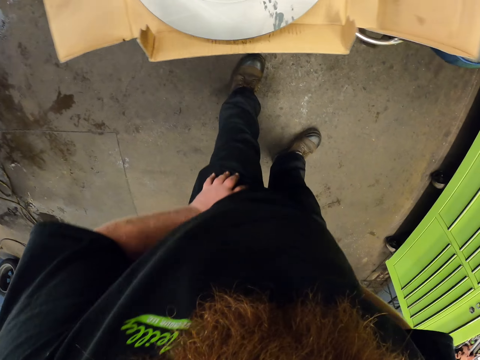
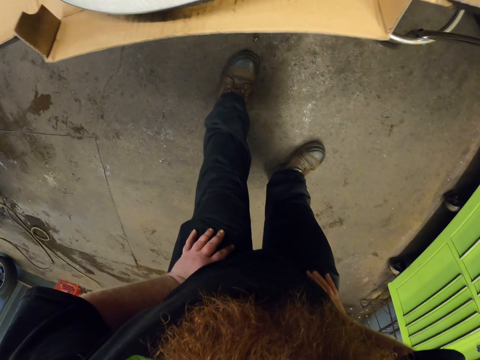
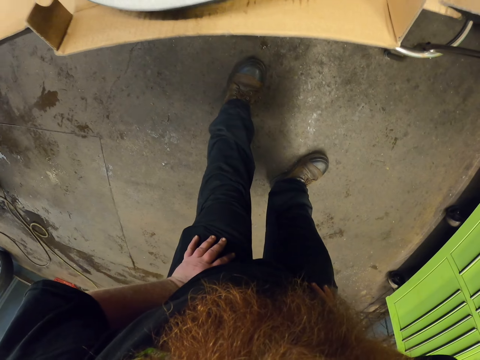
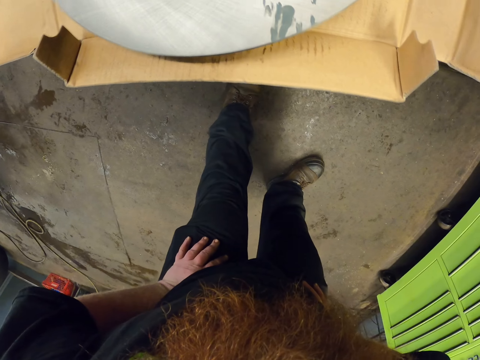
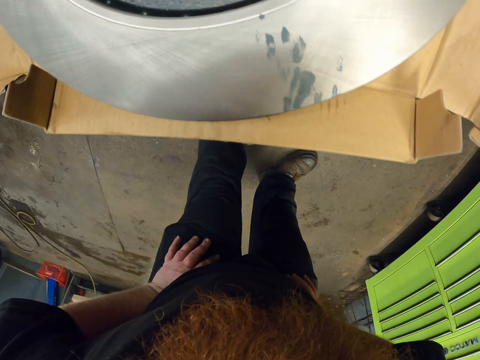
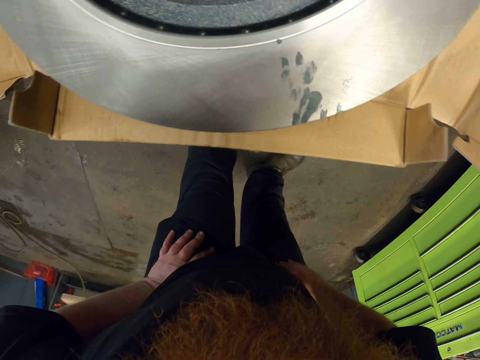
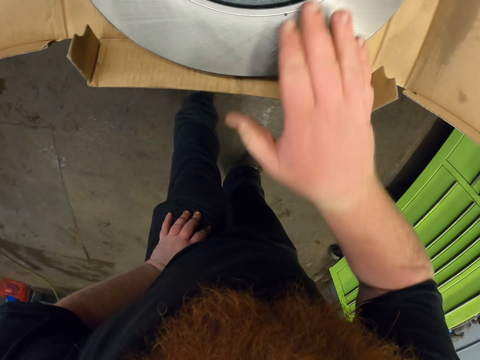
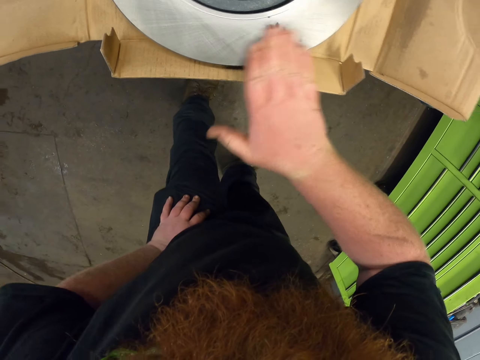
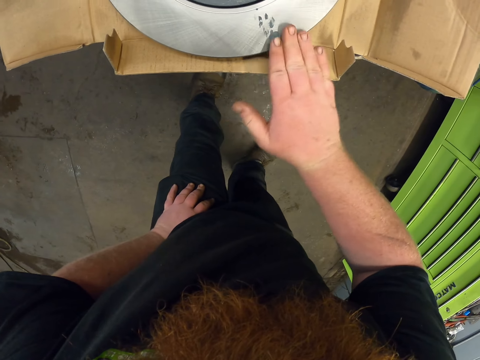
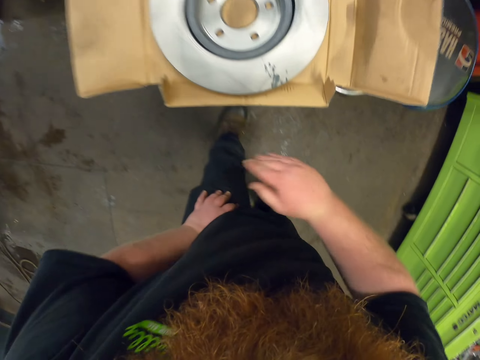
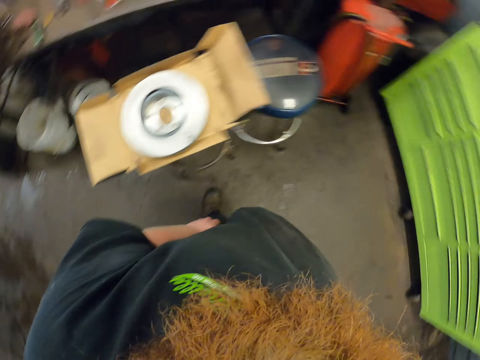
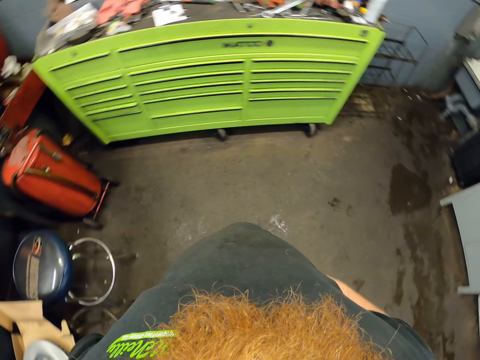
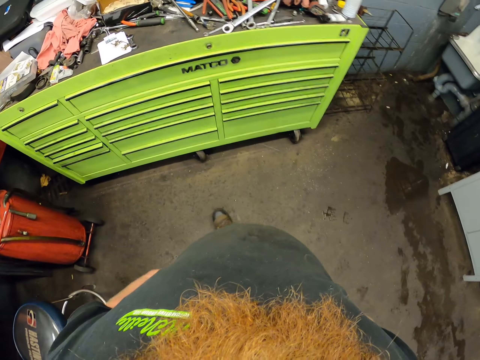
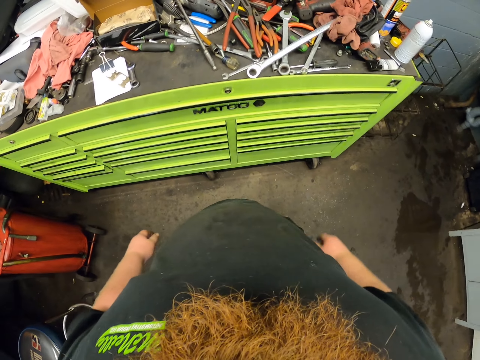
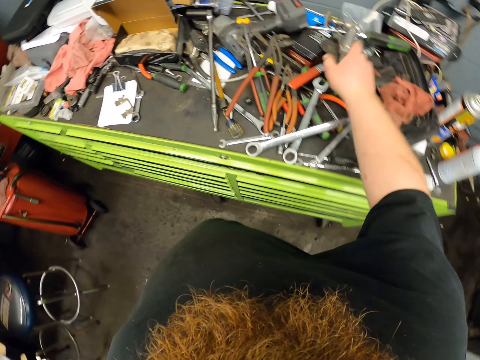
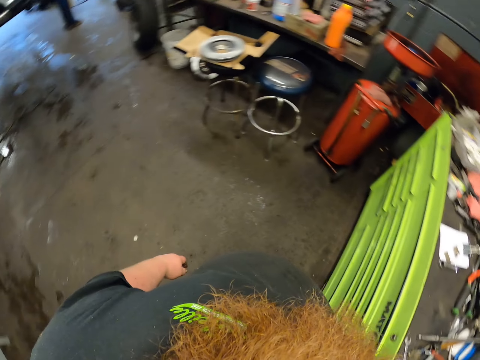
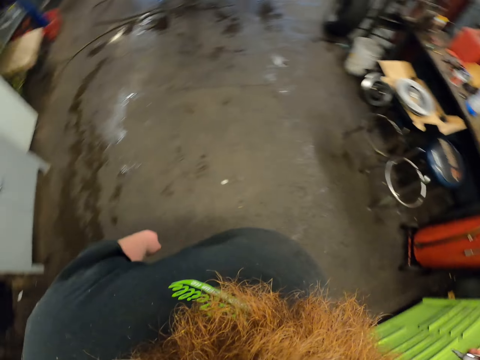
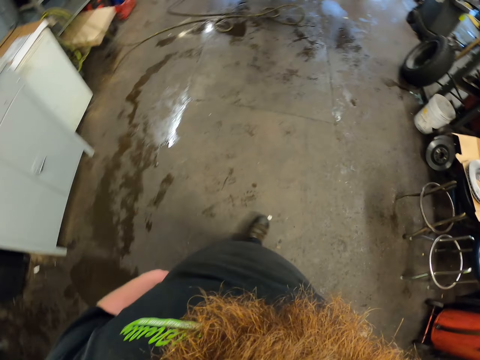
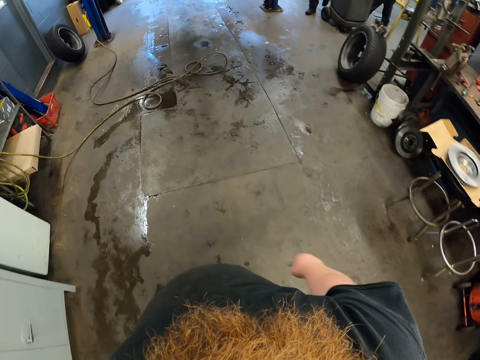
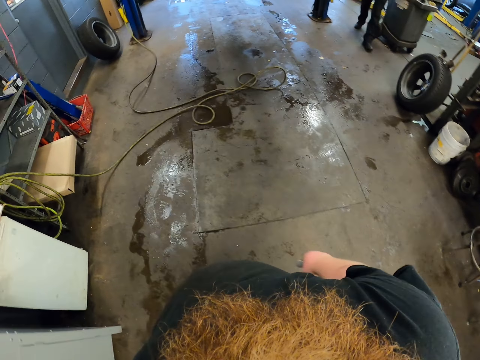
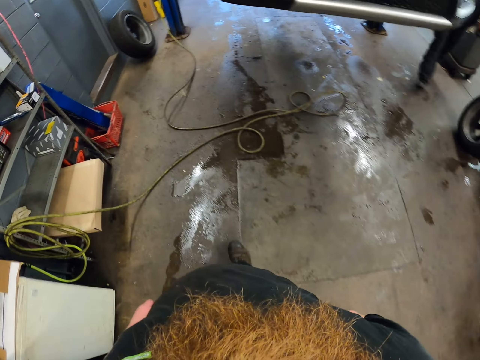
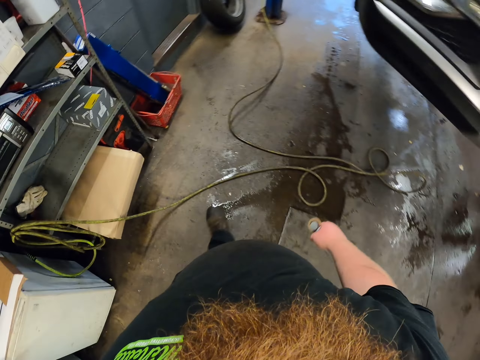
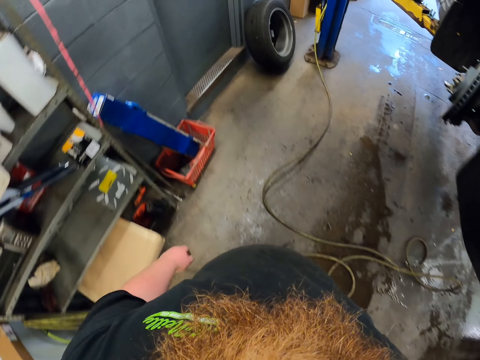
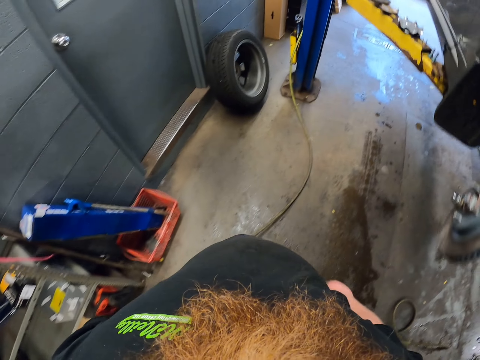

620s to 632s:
The camera wearer looks at the brake disc. They look around. They touch the brake disc. They wipe the wheel disc. They walk in the garage. They turn around and walk in the garage. They take a hand grinder. They turn around and walk in the garage.

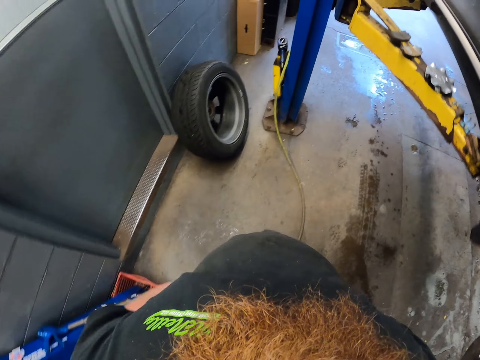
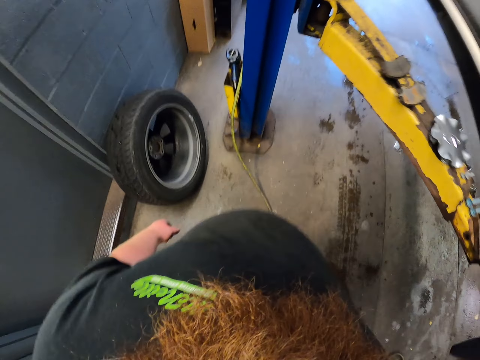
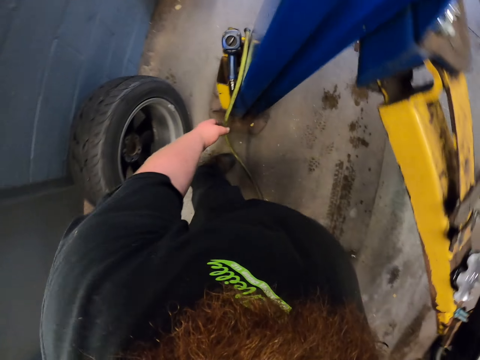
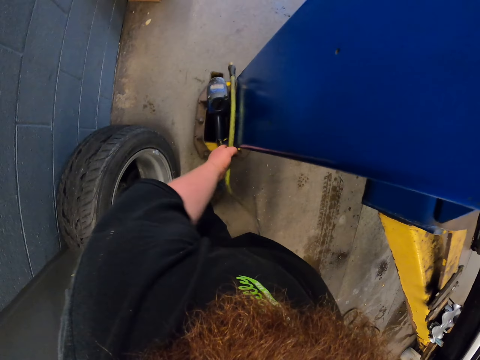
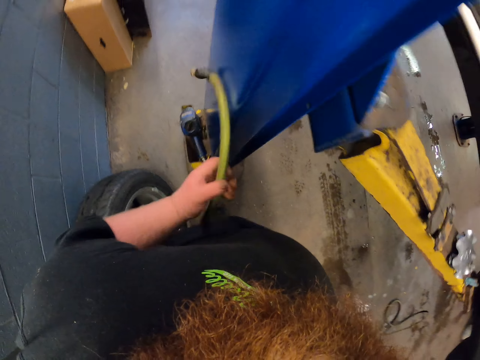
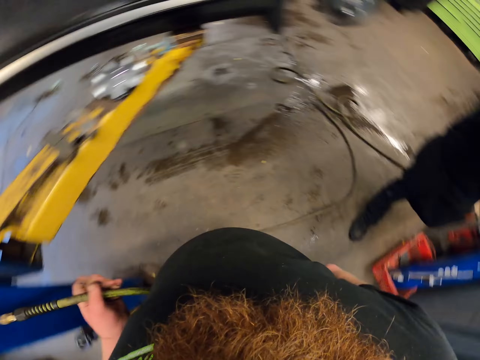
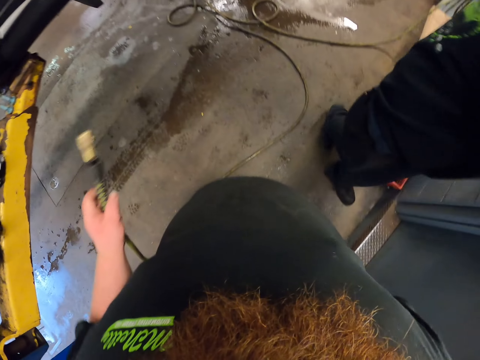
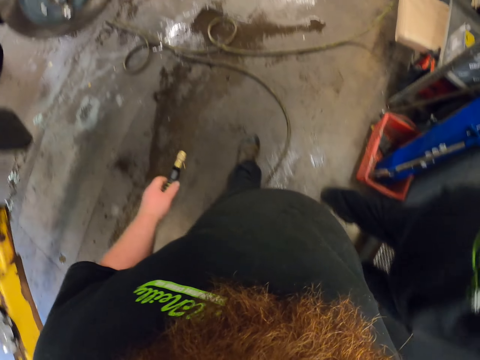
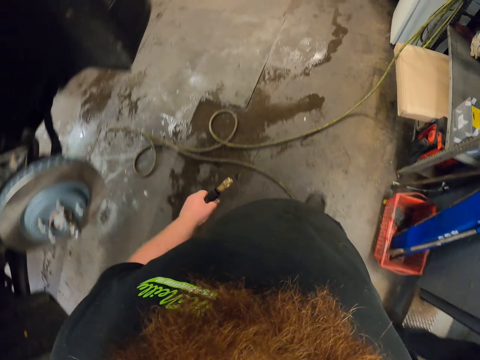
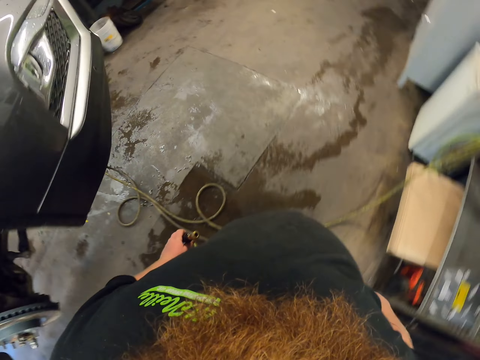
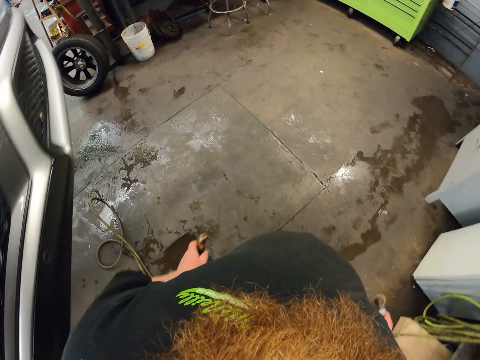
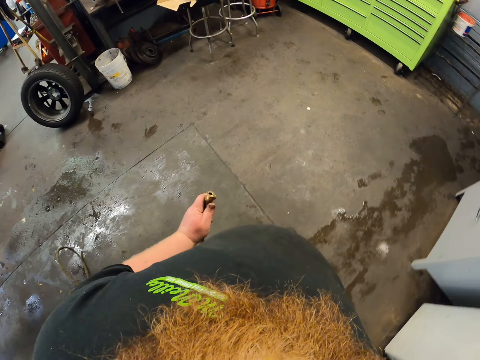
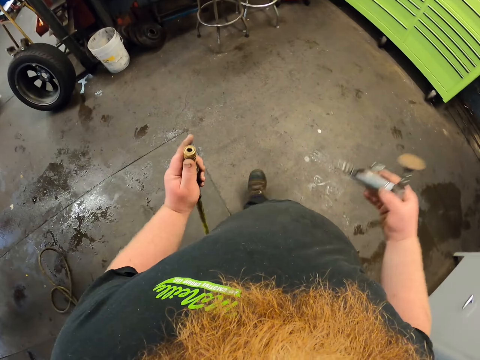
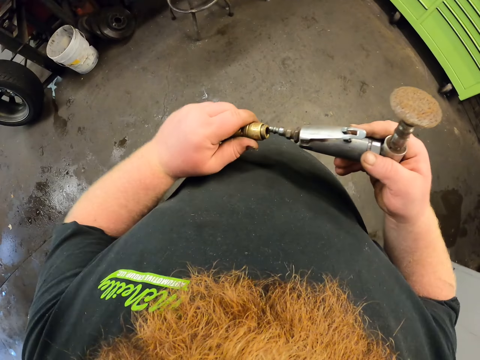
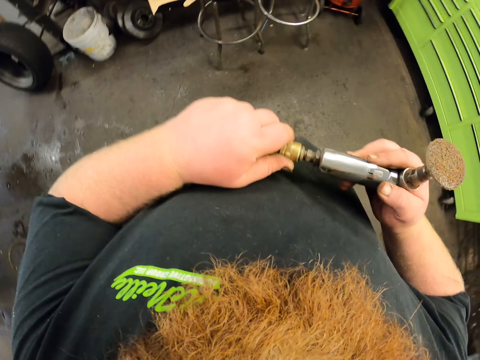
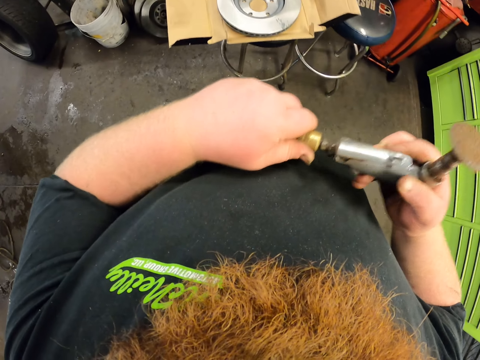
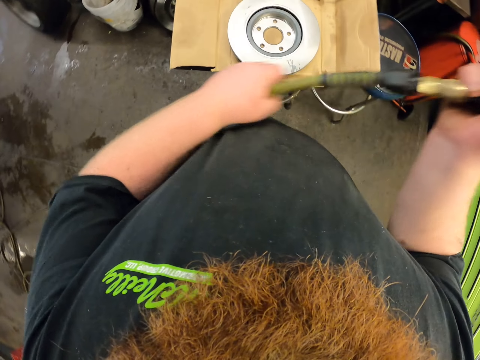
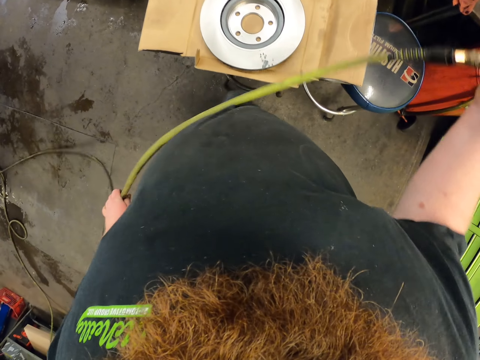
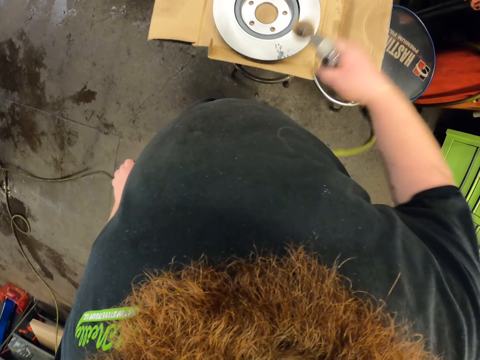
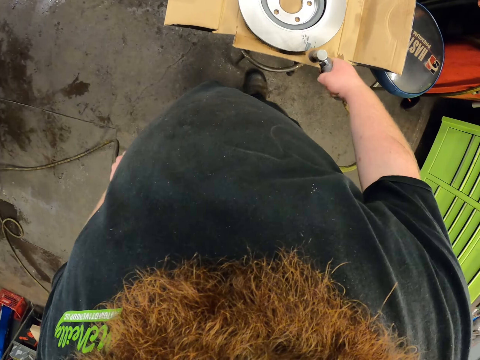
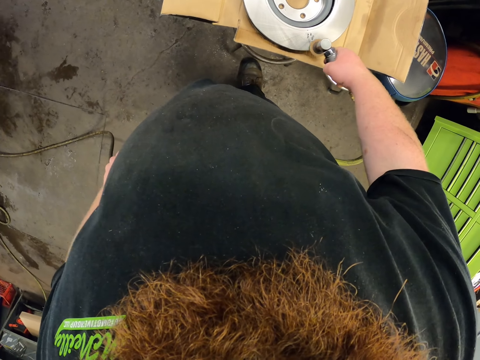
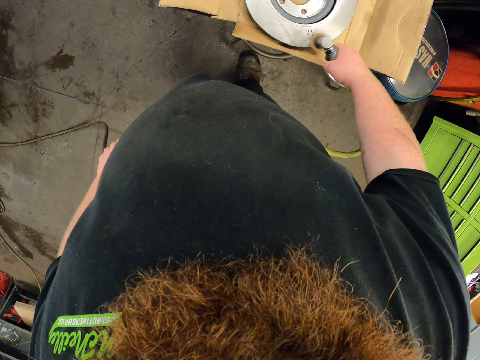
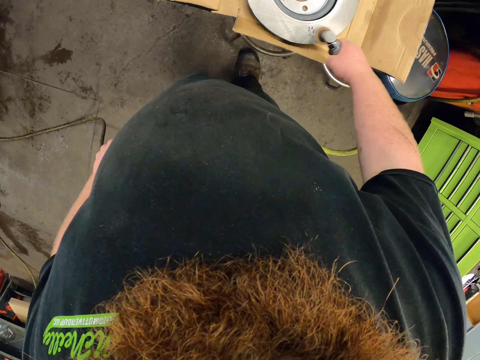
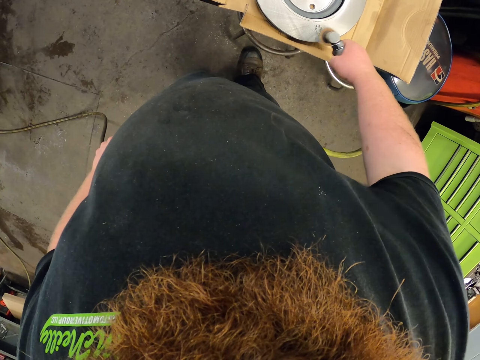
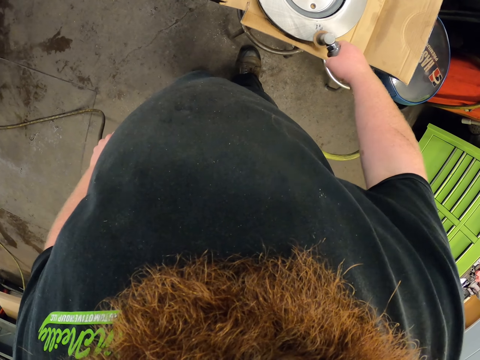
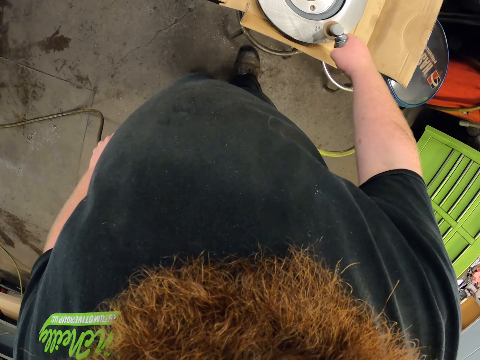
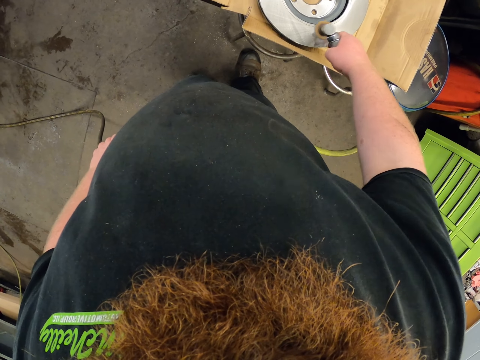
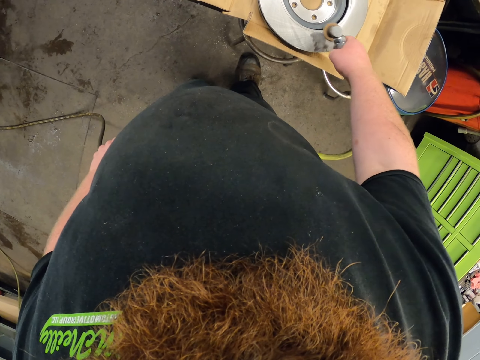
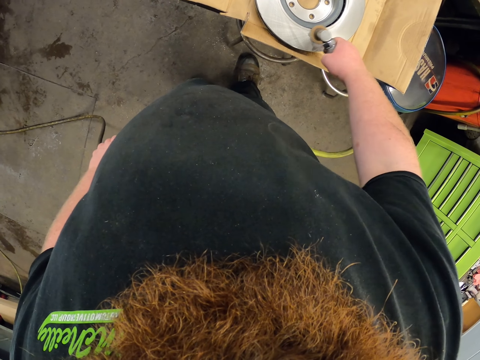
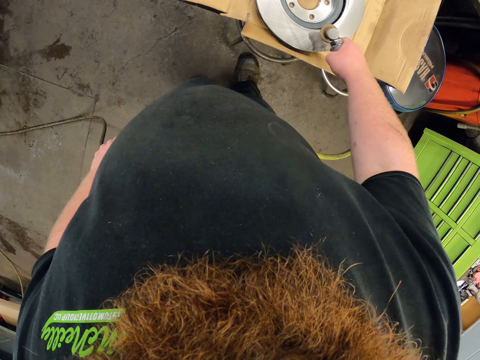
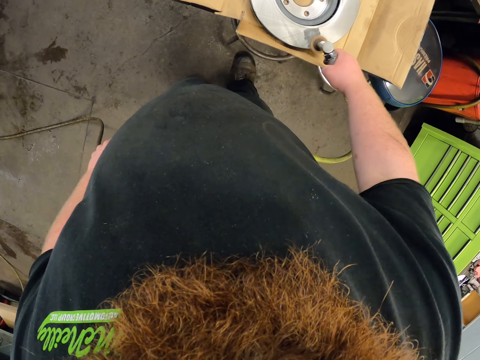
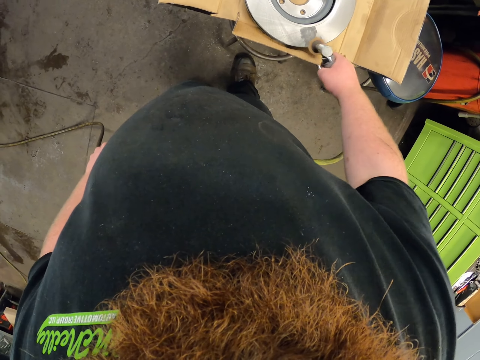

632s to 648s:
The camera wearer takes a wire or pipe. They walk in the garage. They connect the hand grinder to the wire. They pull the hand grinder. They grind the brake disc. They spray the wheel disc.
